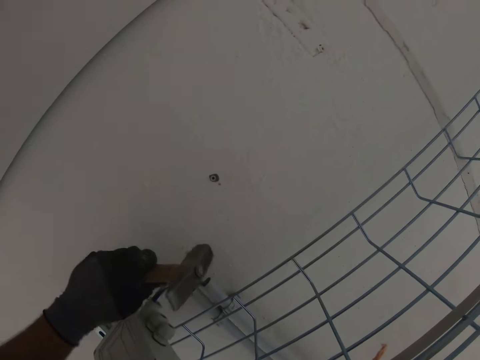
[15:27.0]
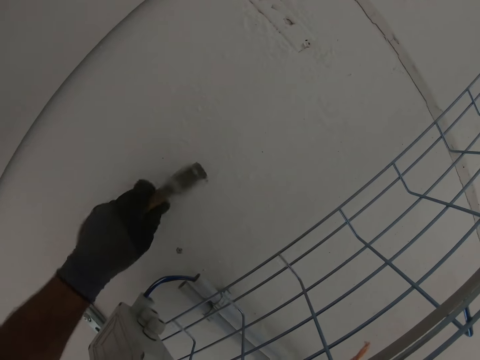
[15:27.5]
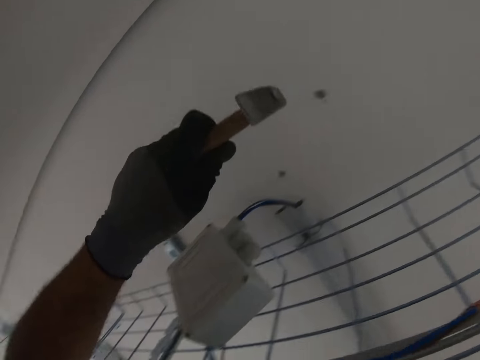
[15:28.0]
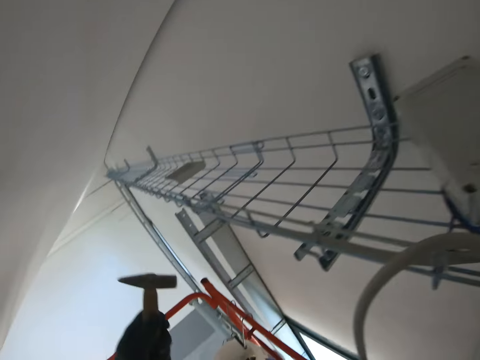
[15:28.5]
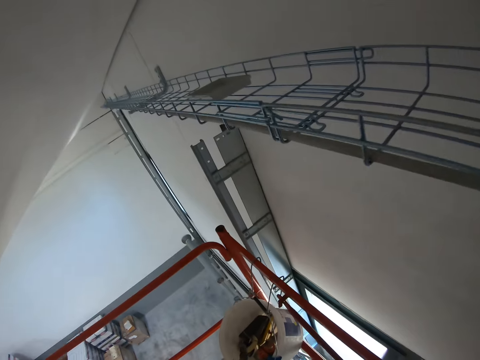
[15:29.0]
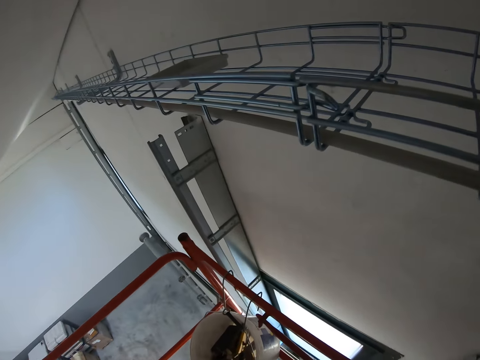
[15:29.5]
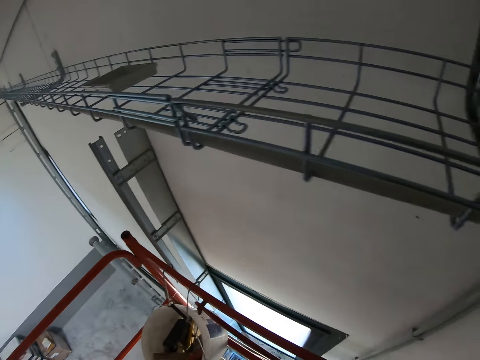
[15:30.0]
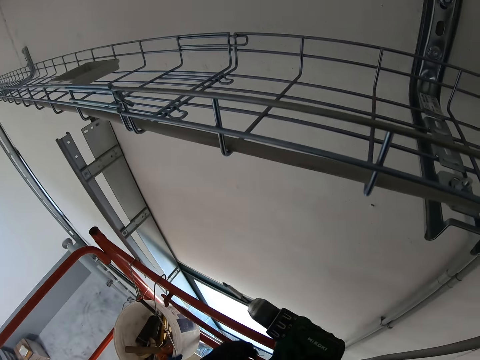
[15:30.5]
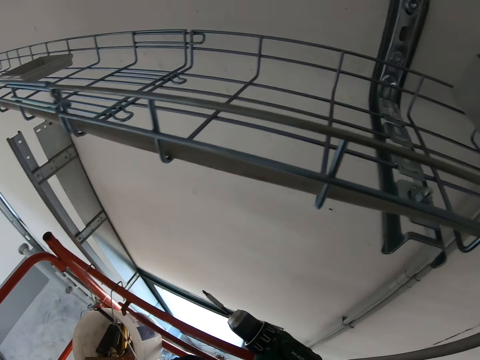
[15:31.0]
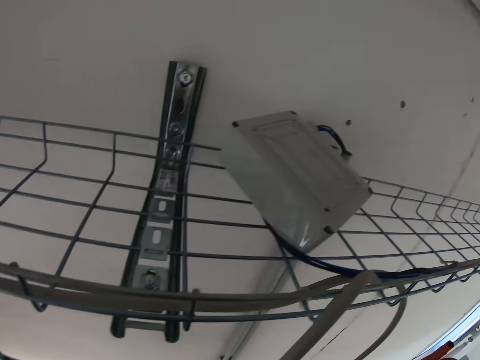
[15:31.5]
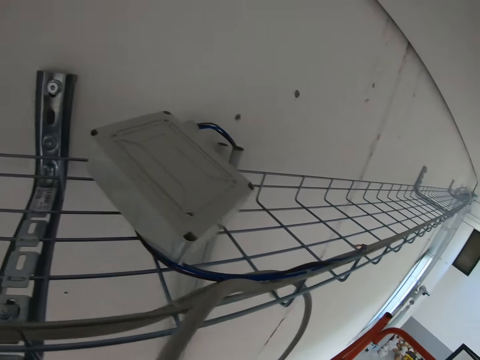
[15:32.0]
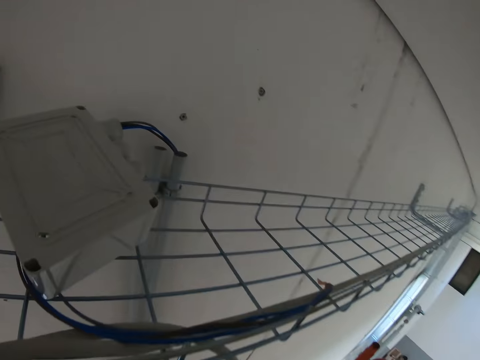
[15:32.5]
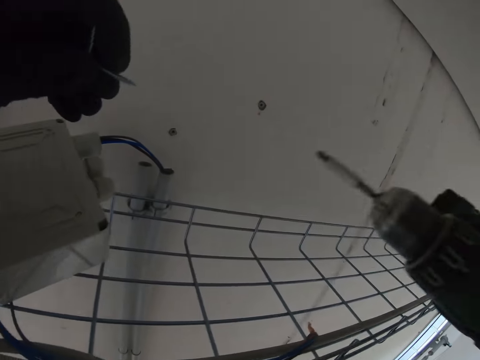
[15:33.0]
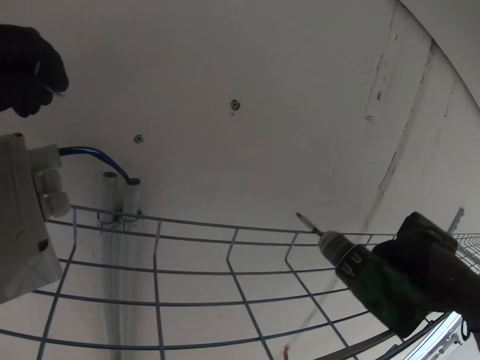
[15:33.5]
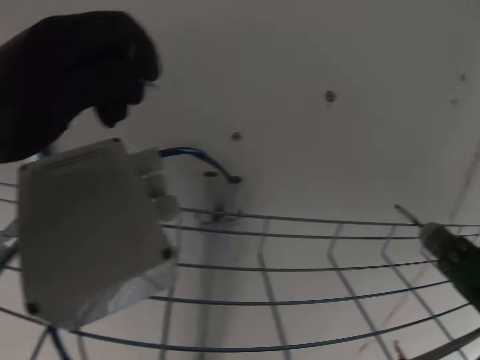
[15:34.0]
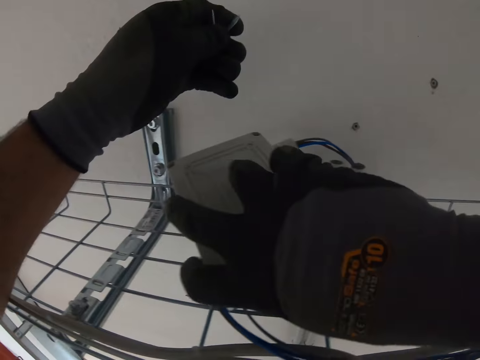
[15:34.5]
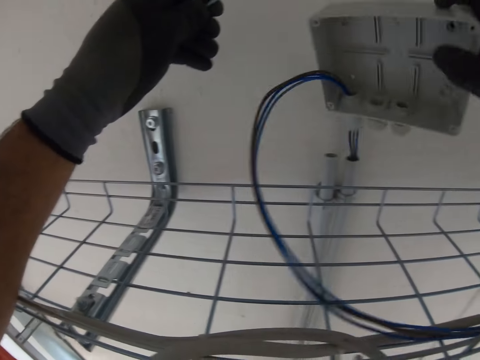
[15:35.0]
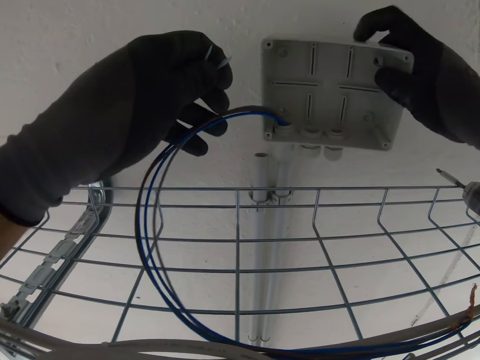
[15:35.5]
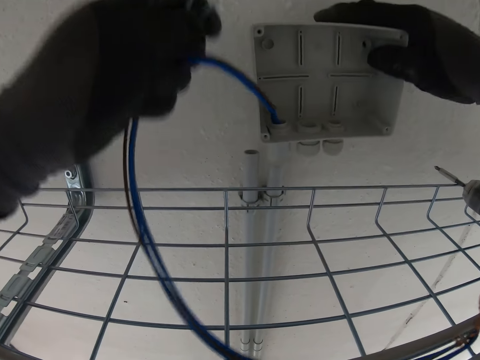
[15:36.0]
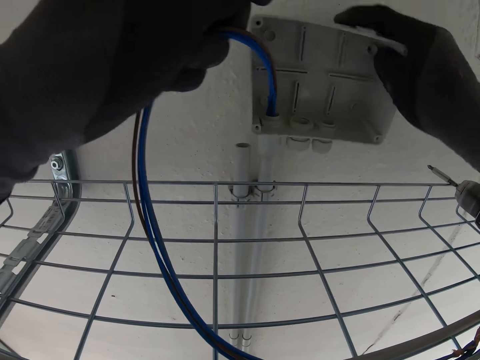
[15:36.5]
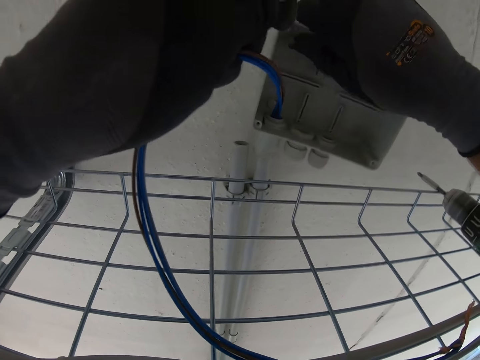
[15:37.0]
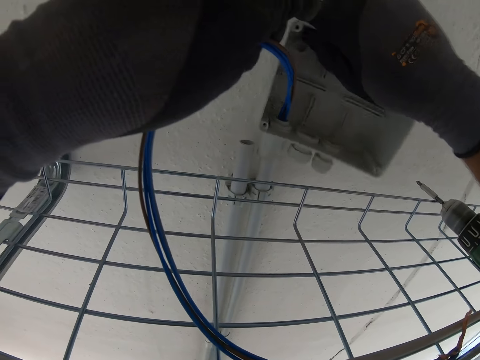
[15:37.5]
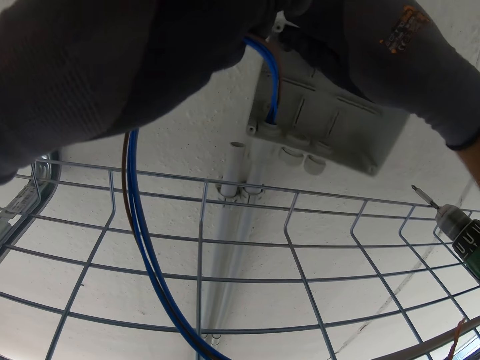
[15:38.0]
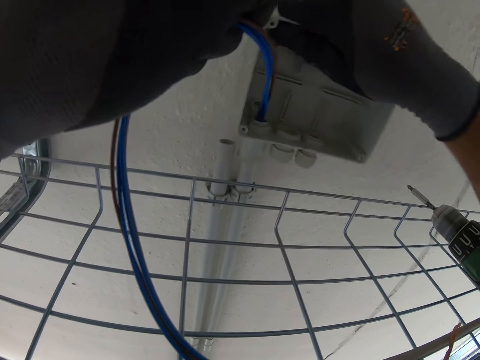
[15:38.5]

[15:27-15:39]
The camera wearer fixes the nail on the wall. He moves to his left. He puts the hammer into the bucket. He fixes the nail gun. He moves towards the fuse box. He takes a power drill. He places the nail gun on the wire. He picks up the fuse box. He places the fuse holder on the cord hider.

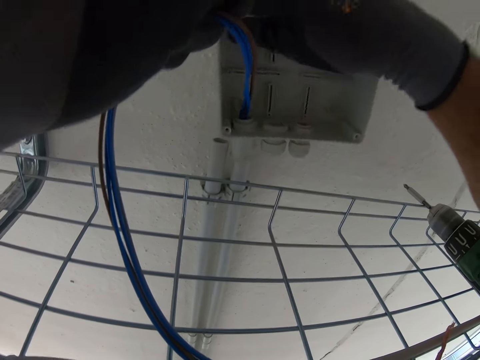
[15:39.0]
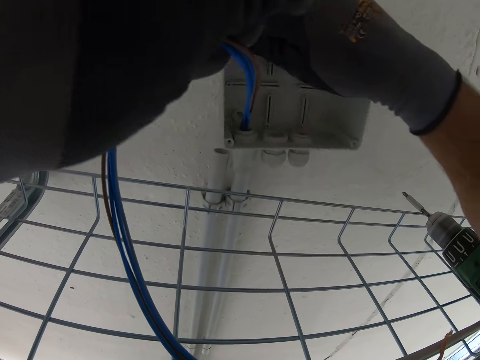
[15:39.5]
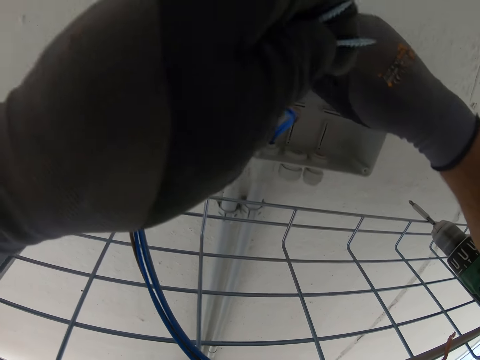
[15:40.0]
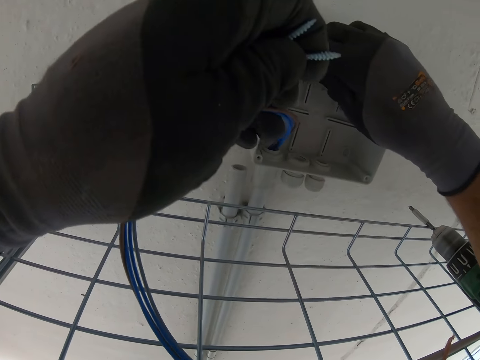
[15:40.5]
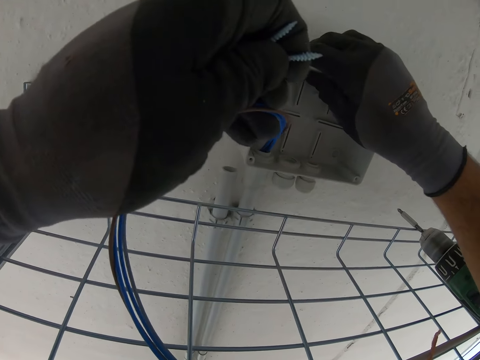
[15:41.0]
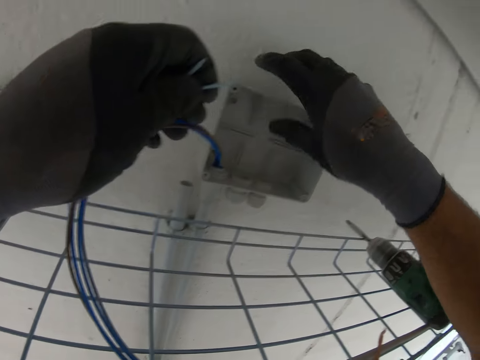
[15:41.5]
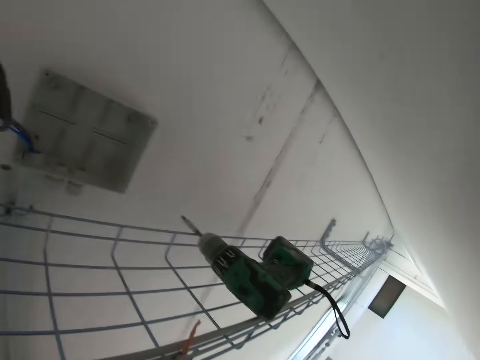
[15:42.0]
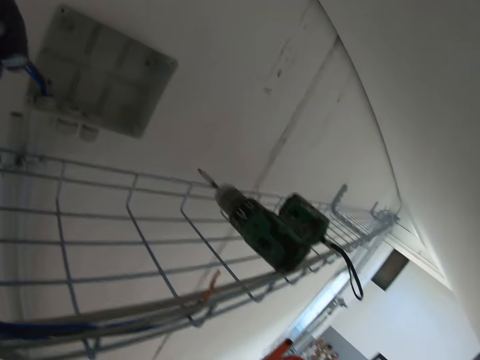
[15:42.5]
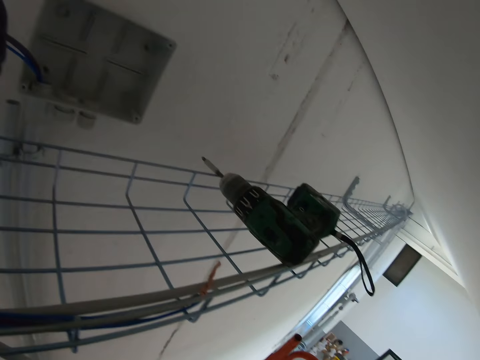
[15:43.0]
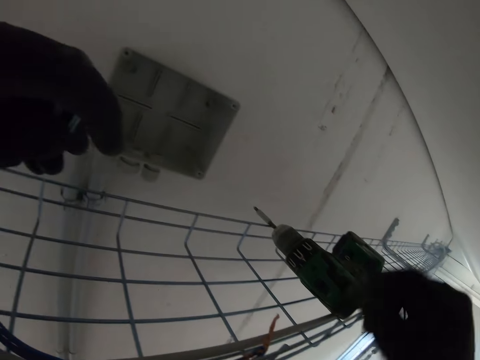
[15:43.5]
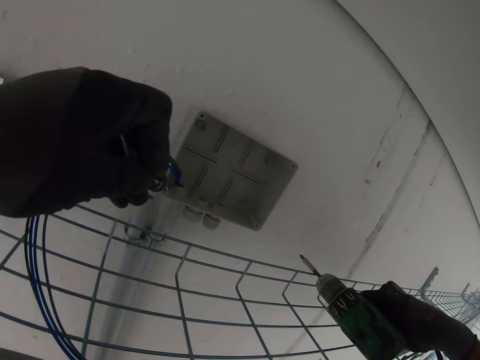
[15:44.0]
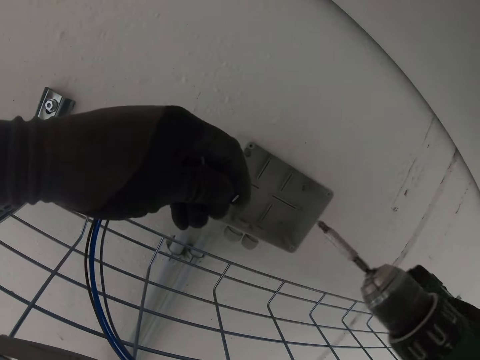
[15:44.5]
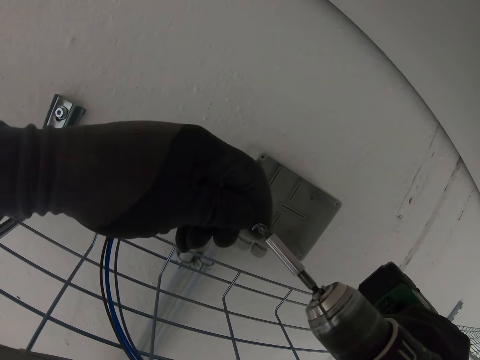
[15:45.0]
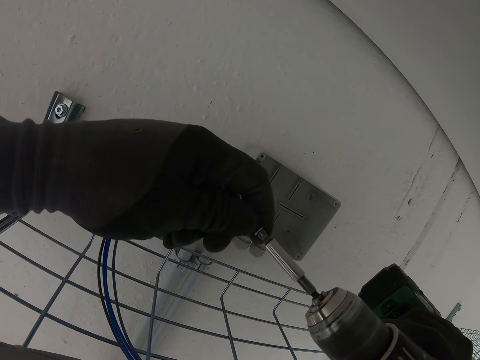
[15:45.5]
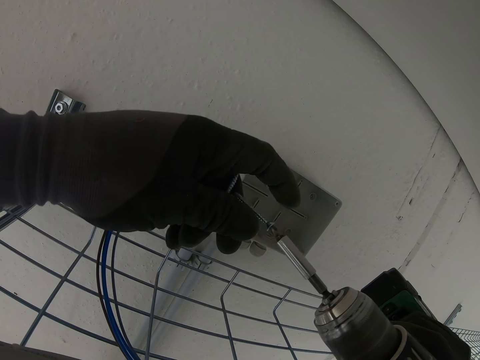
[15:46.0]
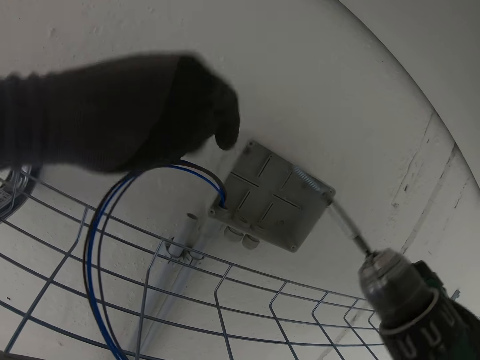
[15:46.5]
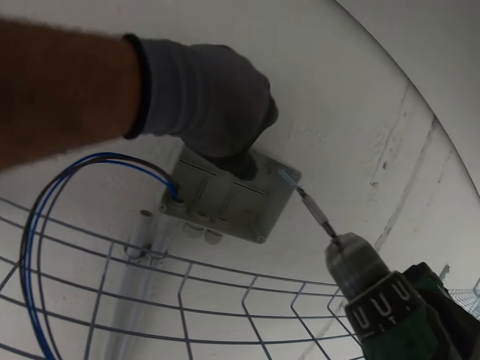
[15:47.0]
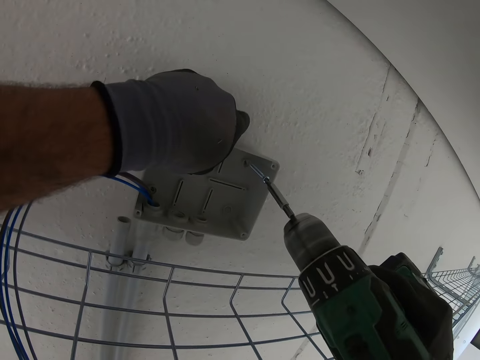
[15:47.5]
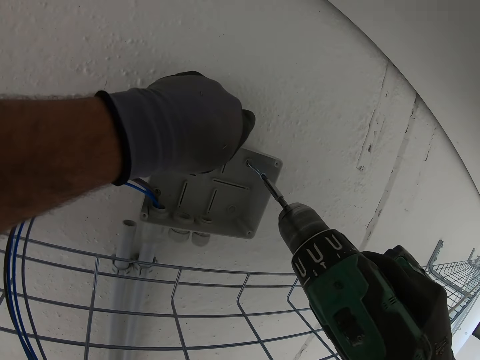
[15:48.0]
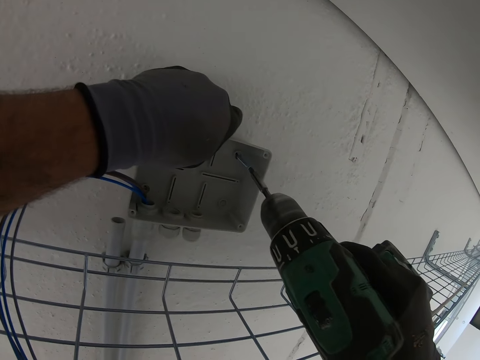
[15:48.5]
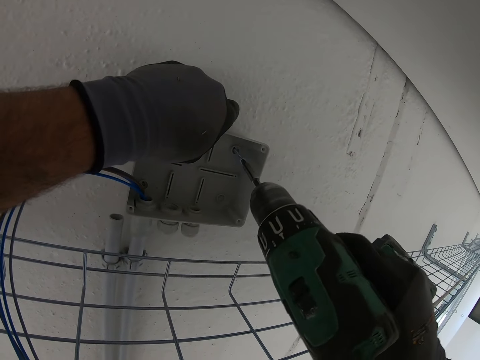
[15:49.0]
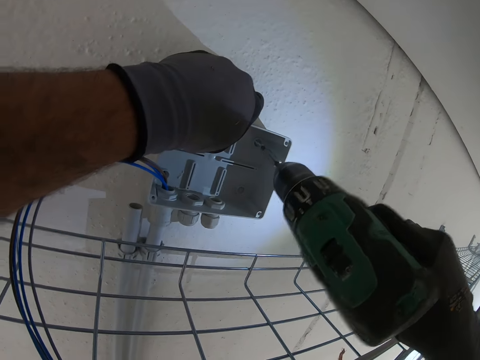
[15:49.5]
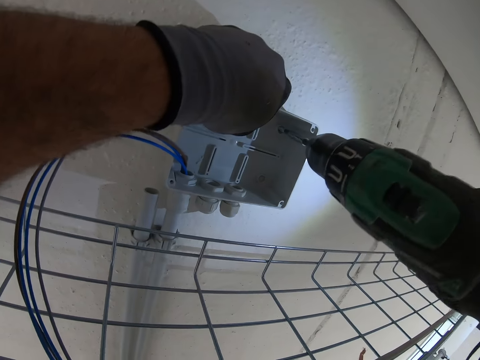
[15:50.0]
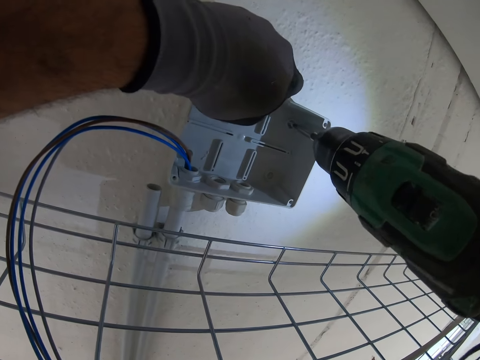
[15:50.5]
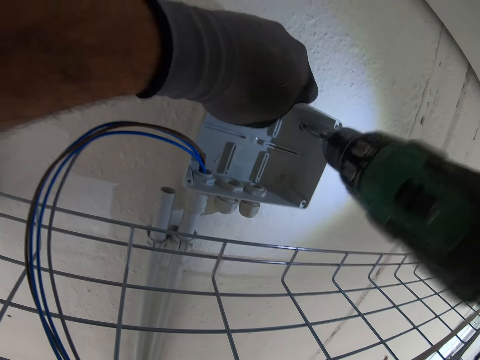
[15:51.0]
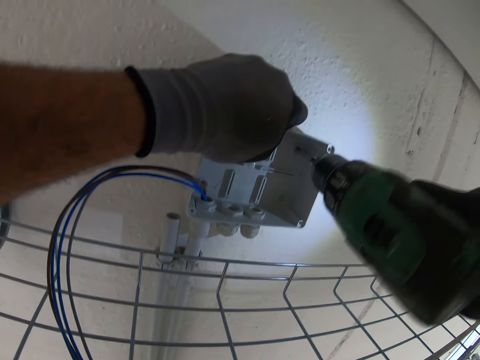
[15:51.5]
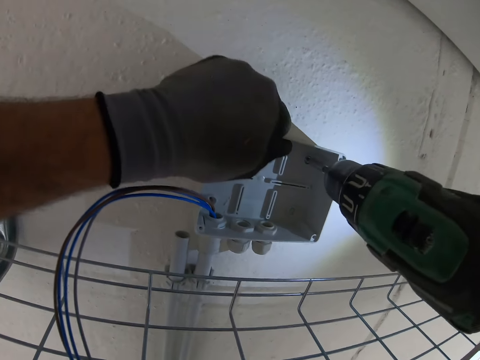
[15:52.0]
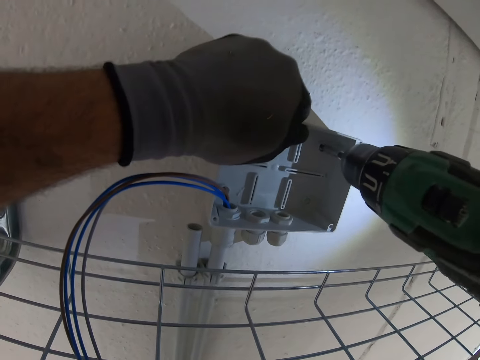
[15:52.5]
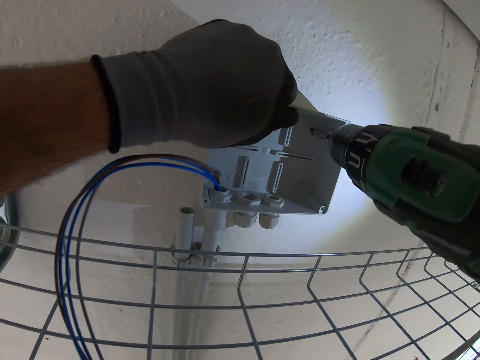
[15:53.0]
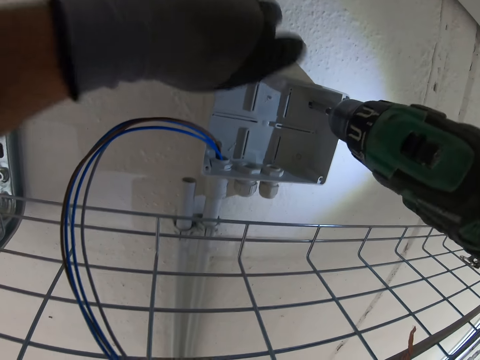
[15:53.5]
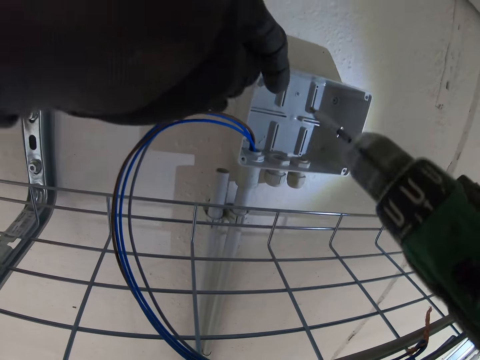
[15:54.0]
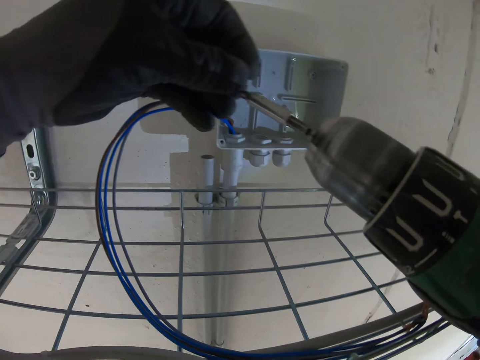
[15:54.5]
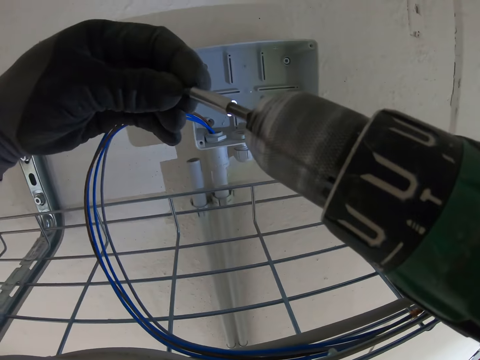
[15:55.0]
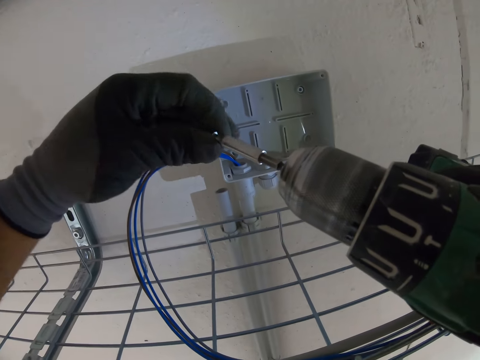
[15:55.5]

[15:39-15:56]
The camera wearer positions the socket. They hold the screw in the left hand. They stare at the wall. They pick up the nail gun. They place the screw on the nail gun. They place the screw on the fuse box. They insert the screw on the socket holes. They drill the screw with the nail gun. They fix the screws to the socket hole. They place the screw on the nail gun.
